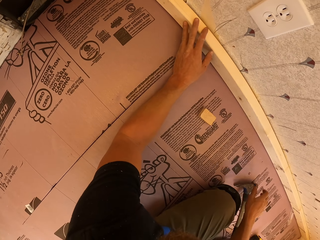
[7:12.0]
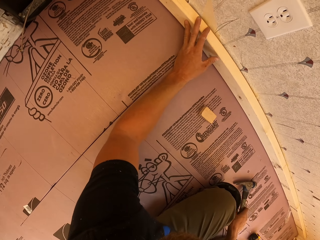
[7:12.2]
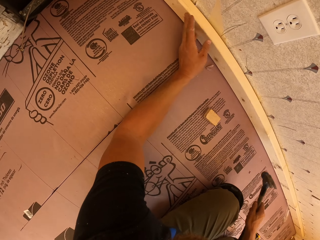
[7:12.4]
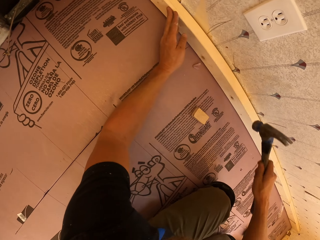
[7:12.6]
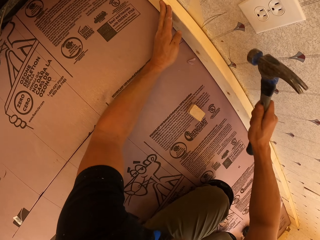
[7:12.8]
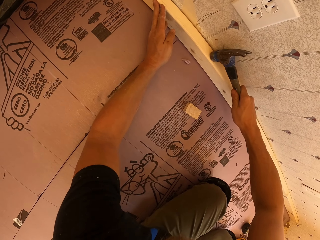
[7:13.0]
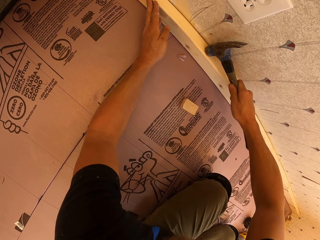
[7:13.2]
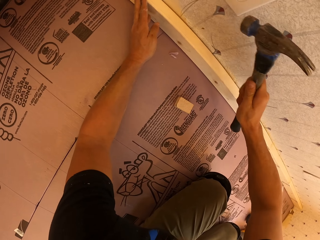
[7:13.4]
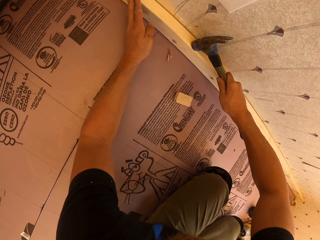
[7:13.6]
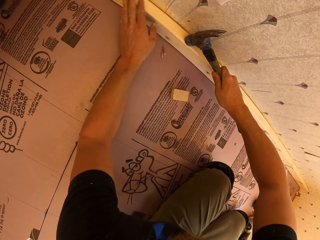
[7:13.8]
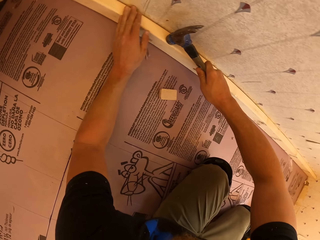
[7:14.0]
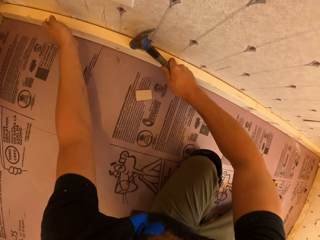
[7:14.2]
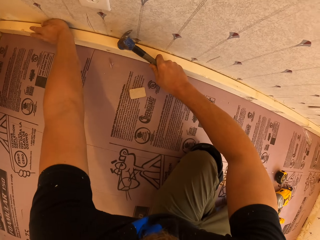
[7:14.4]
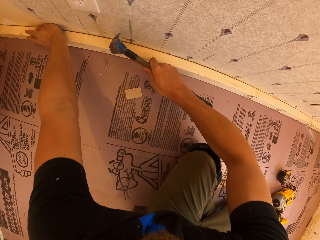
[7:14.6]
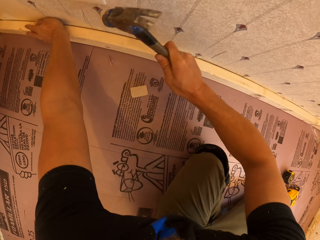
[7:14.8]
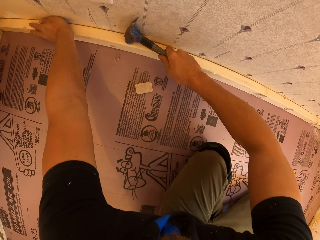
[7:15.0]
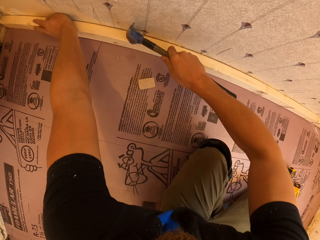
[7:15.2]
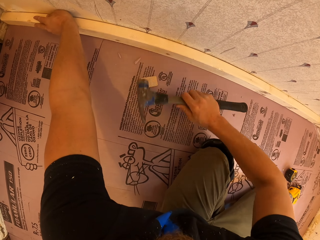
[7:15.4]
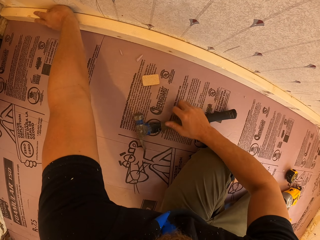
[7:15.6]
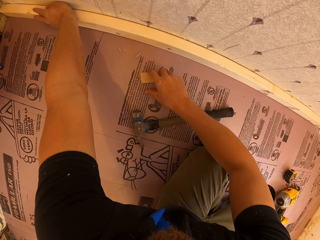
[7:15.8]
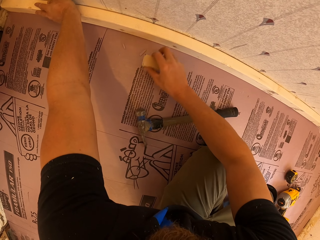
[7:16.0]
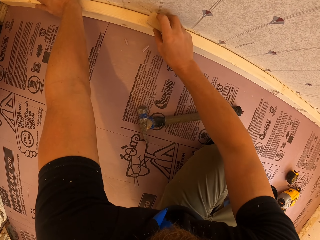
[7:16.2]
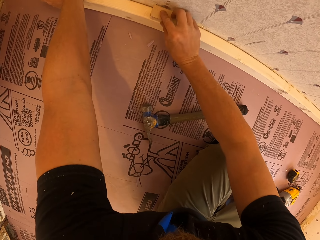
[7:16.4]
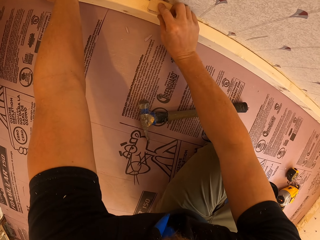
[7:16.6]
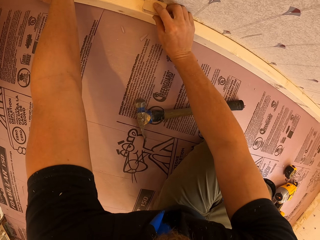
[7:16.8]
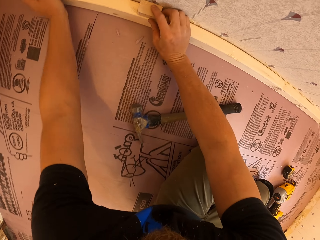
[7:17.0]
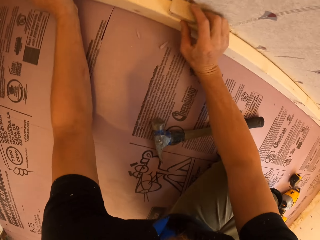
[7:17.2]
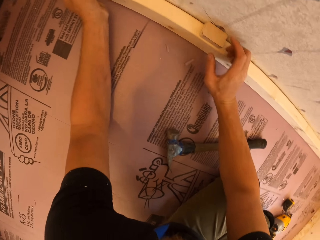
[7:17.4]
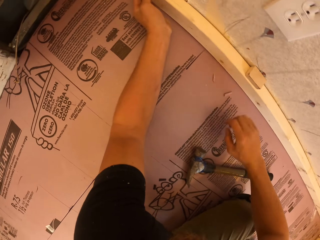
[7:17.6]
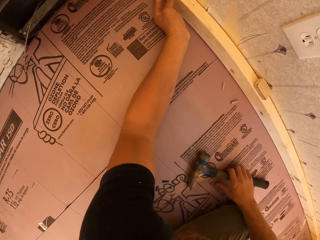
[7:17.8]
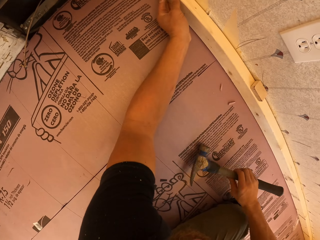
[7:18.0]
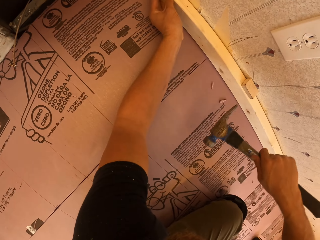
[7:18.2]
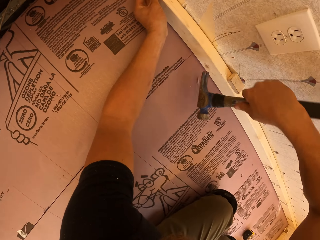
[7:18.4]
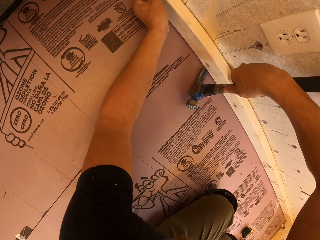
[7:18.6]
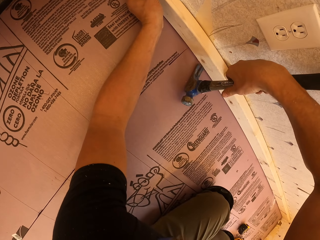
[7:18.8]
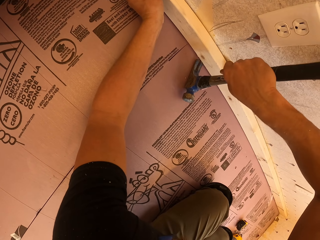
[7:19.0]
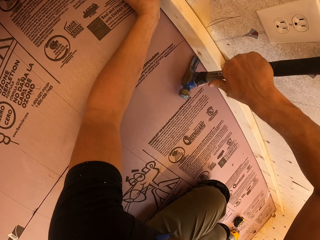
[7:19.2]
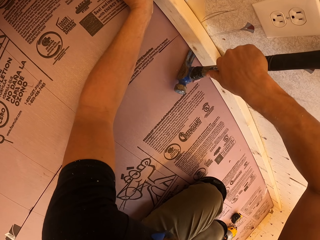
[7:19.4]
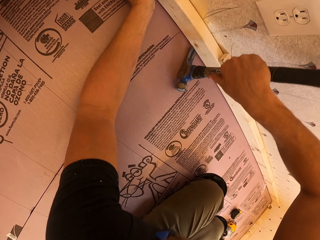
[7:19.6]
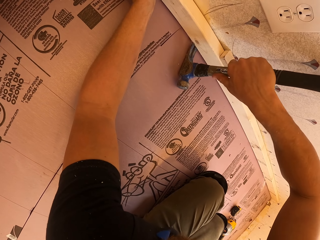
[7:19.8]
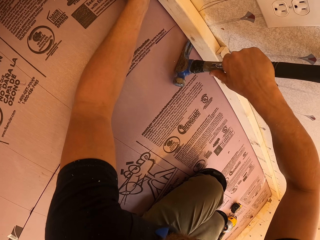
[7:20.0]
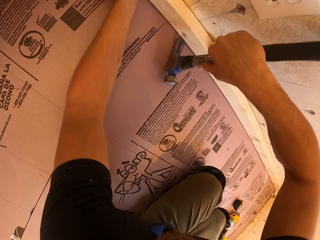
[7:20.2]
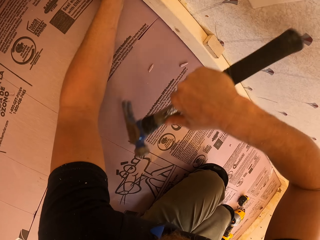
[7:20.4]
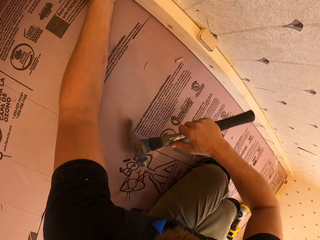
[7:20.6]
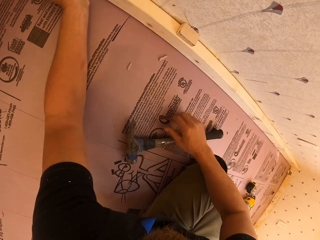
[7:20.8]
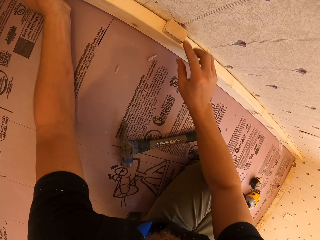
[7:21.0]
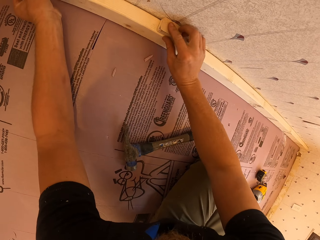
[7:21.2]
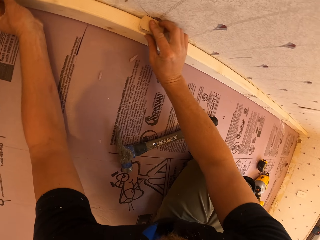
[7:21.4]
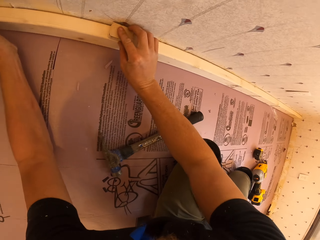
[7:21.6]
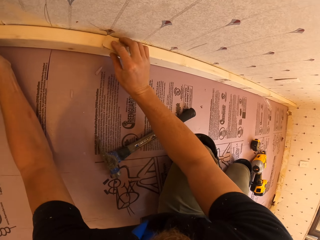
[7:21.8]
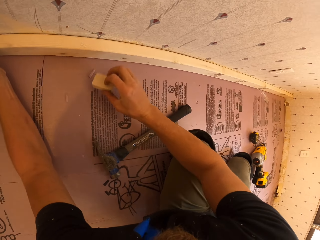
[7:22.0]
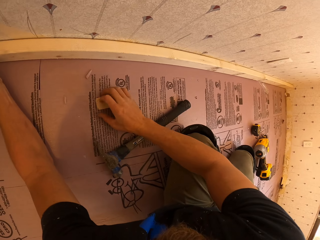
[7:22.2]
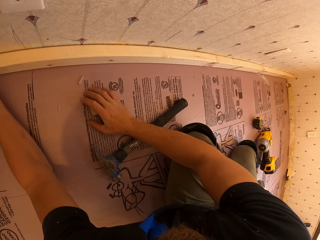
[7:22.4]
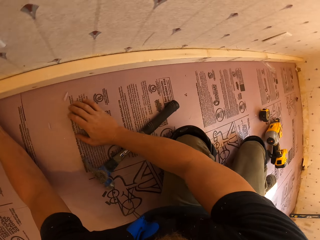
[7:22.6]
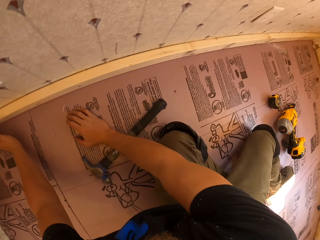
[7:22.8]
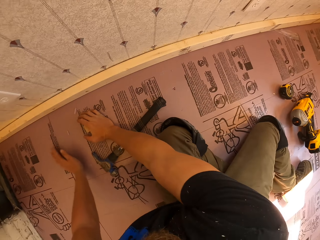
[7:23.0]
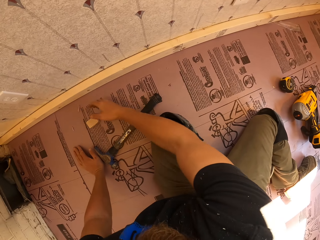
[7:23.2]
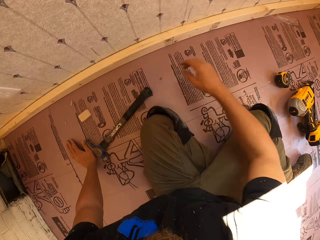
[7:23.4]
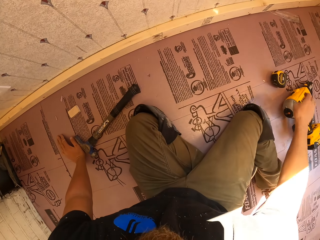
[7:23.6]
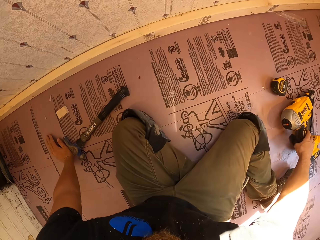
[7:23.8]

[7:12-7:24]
The camera wearer picks the wood from the wood. They put the piece of wood on the floor. They take the hammer from the floor. They hammer the timber. They align the wood with their hand. They hit the wood with the hammer. They put the hammer on the floor. They take the piece of wood from the floor. They put the piece of wood on the timber. They place their hand on the floor. They take the hammer from the floor. They put the hammer under the timber. They align the wood with the hammer. They place the hammer on the floor. They remove the piece of wood from the timber. They put the piece of wood on the floor.

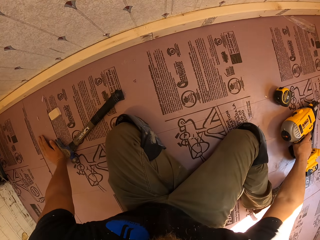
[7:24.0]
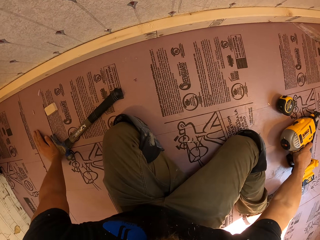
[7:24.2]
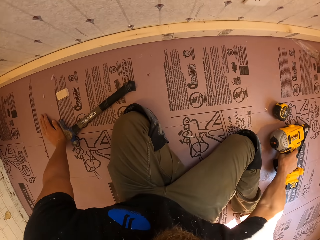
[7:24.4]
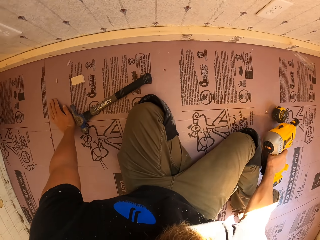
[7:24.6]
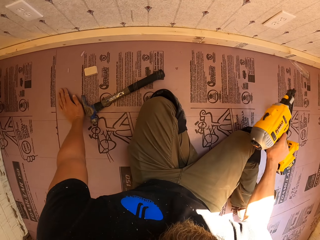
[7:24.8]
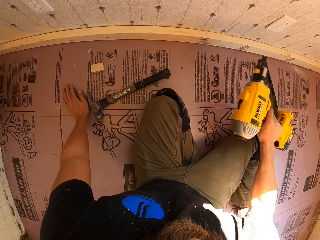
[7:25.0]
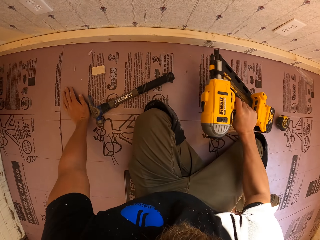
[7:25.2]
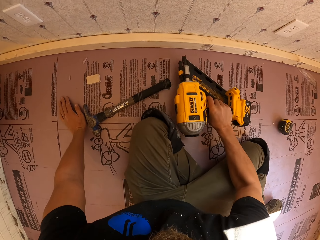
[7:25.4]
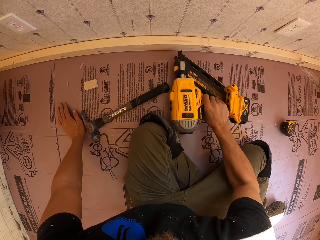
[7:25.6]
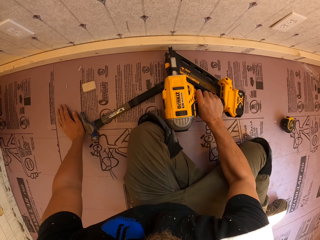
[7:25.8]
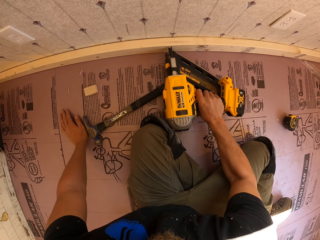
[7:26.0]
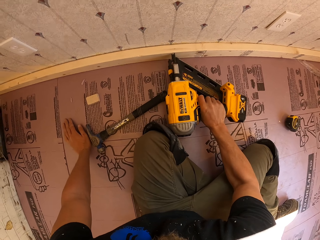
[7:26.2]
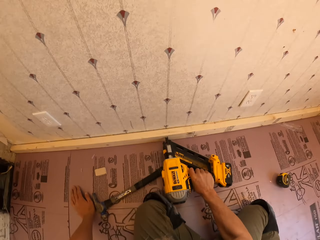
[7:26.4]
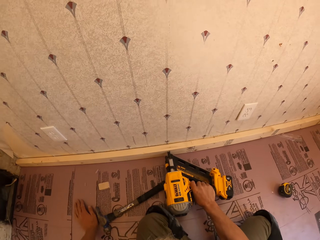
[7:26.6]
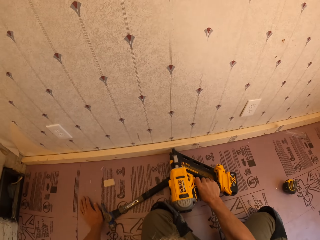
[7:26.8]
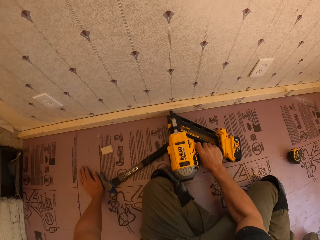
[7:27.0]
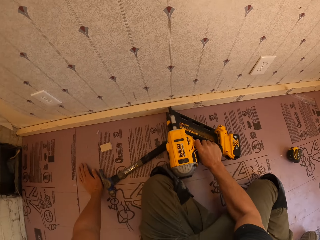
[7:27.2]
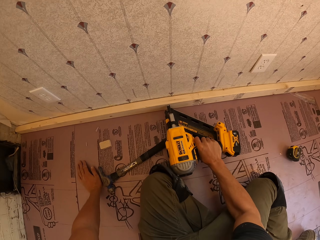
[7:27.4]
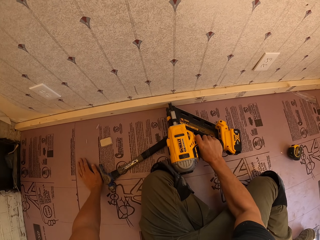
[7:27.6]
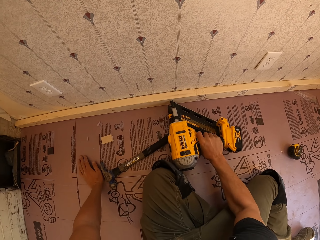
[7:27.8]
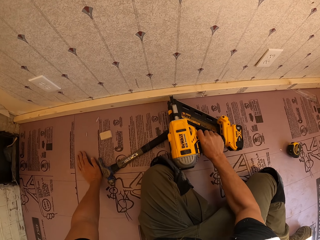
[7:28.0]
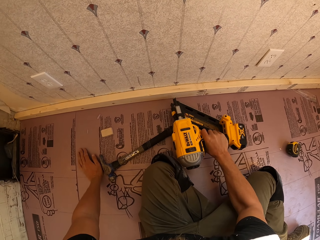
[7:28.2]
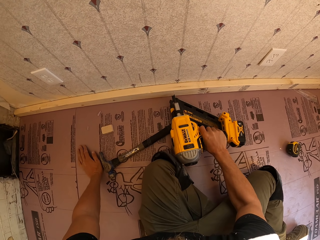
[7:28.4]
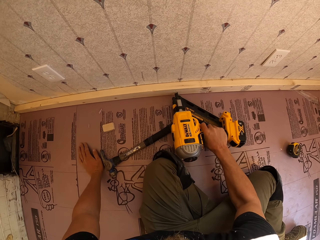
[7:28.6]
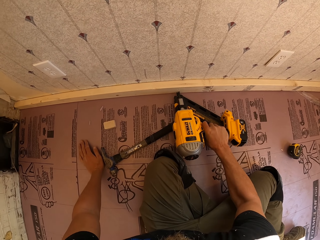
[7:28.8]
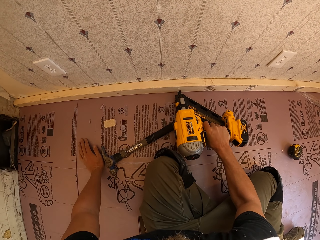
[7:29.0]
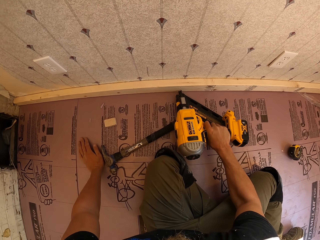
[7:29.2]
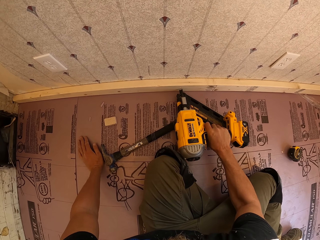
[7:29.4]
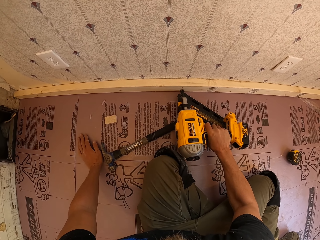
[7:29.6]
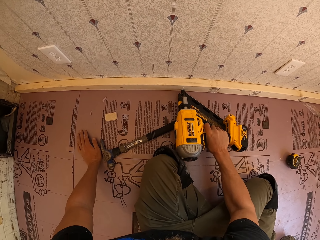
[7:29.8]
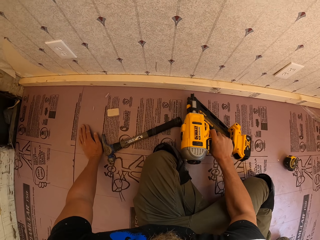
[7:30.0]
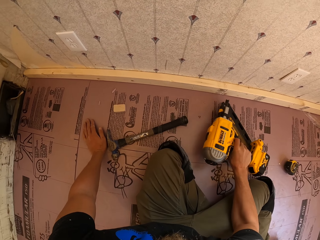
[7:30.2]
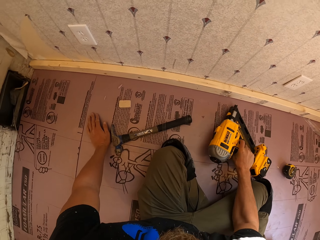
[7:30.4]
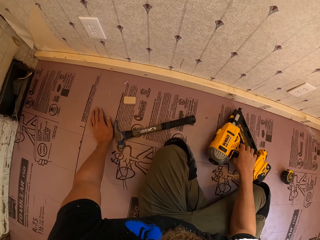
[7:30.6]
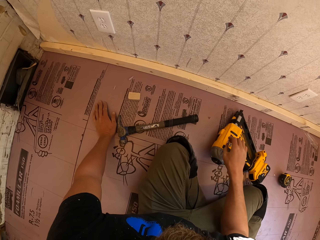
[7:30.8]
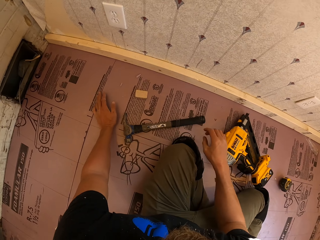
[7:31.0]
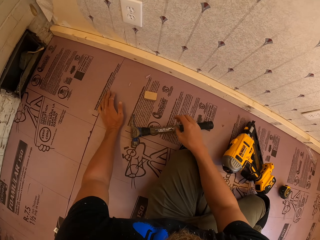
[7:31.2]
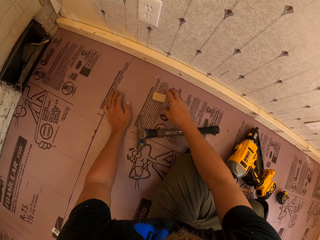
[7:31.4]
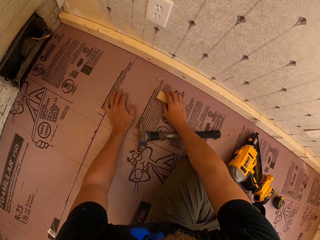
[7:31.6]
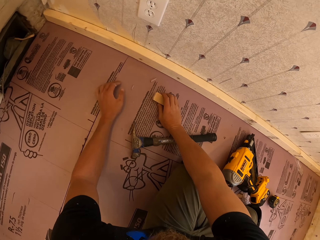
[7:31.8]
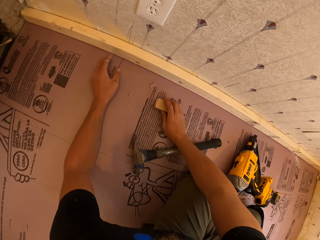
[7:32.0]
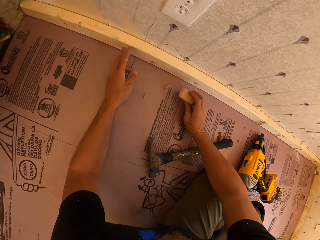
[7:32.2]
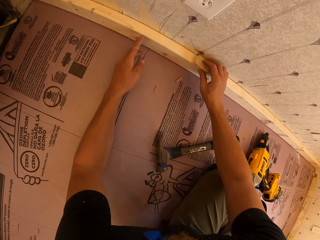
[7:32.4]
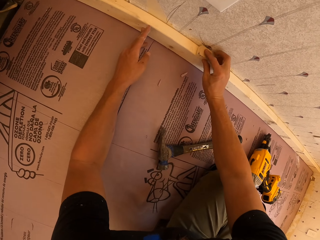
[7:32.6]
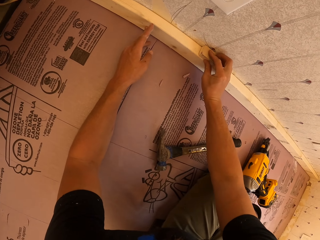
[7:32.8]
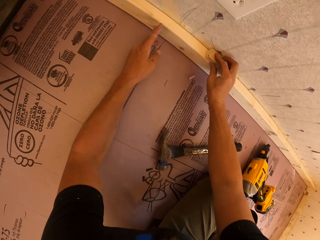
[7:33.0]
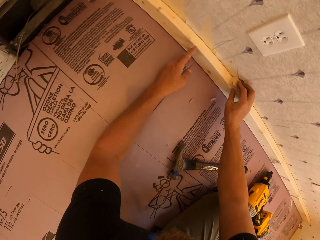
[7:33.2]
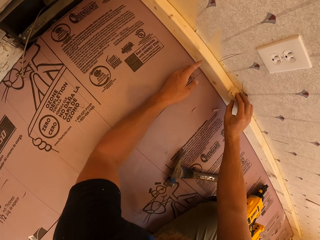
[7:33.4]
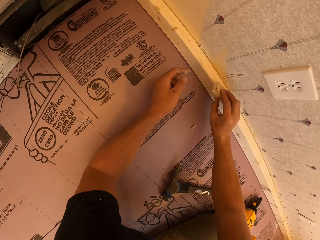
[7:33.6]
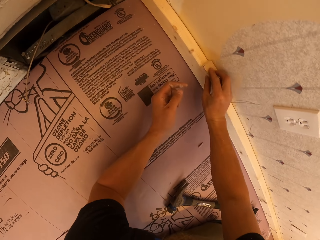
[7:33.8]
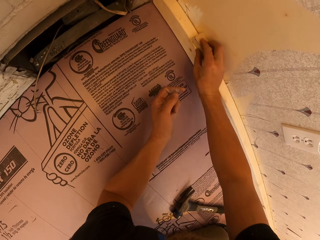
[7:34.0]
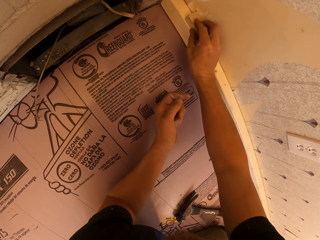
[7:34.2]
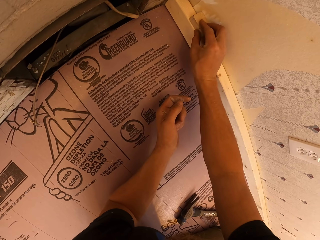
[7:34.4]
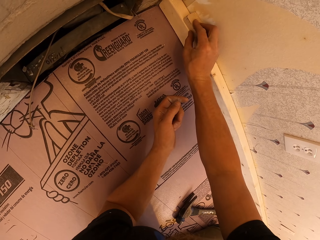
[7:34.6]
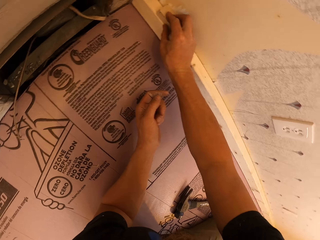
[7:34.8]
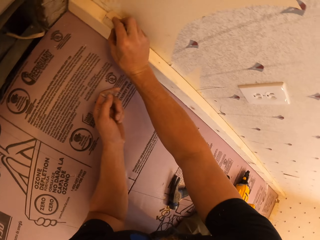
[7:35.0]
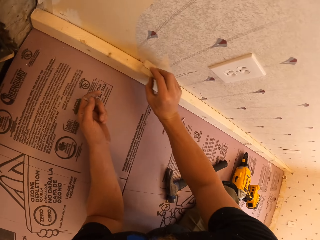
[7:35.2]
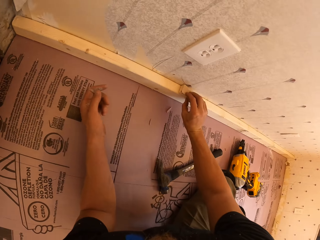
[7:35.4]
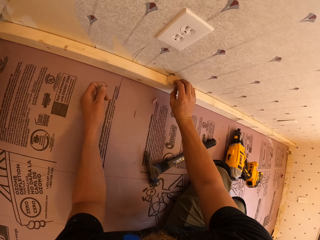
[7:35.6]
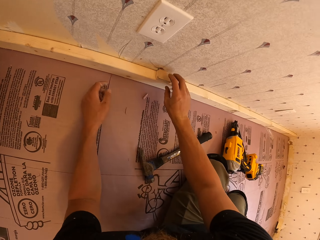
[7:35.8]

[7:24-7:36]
The camera wearer takes the nail gun from the floor. They drive a nail into the timber with the nail gun. They put the nail gun on the floor. They take a piece of wood from the floor. They place their hand on the wood. They put the piece of wood on the timber. They pick the wood from the wood. They move the piece of wood across the timber.
